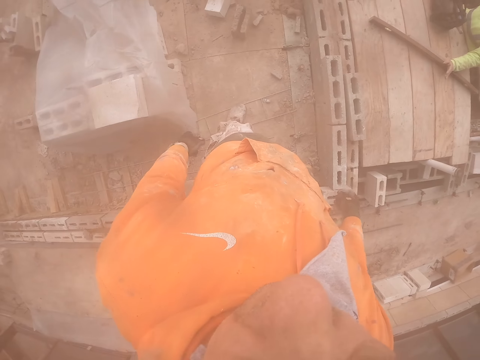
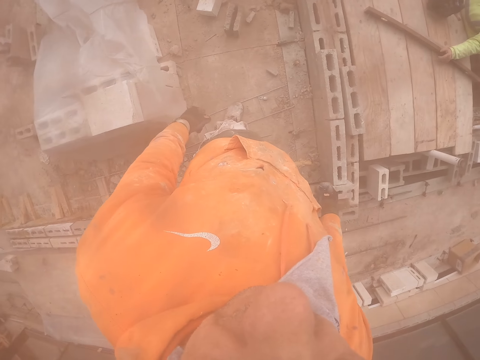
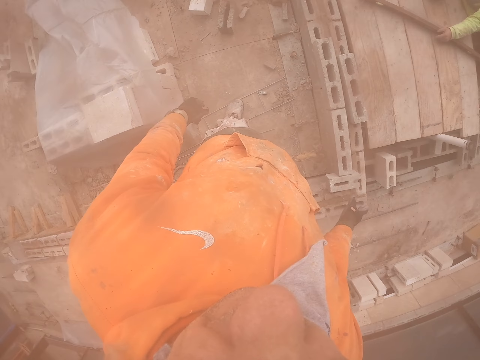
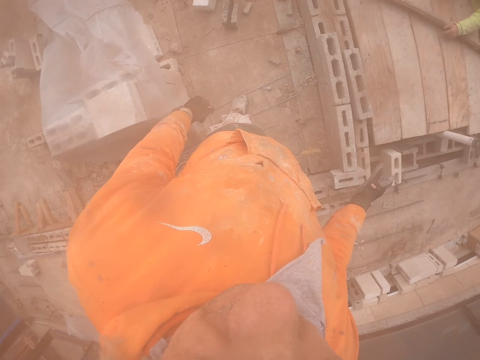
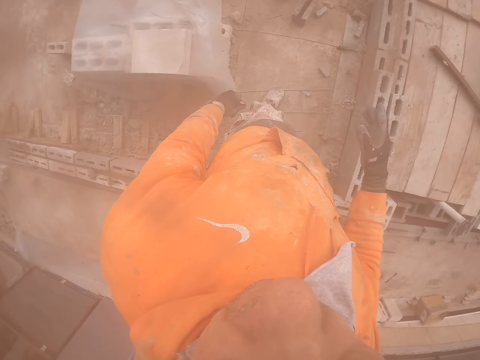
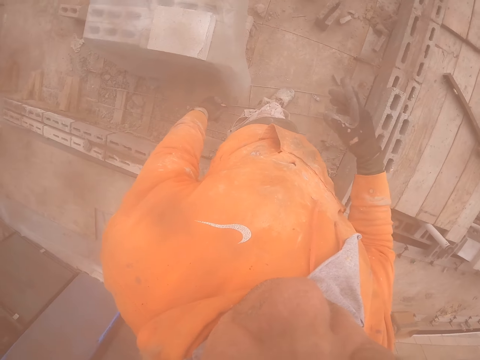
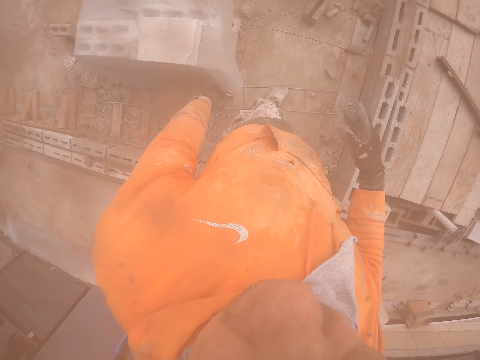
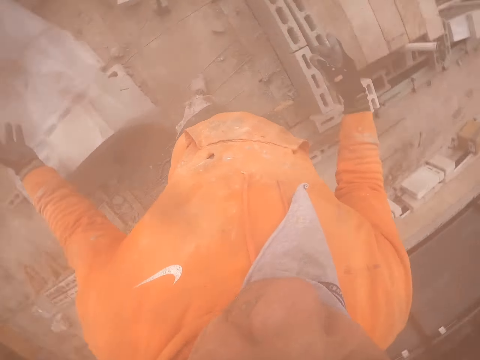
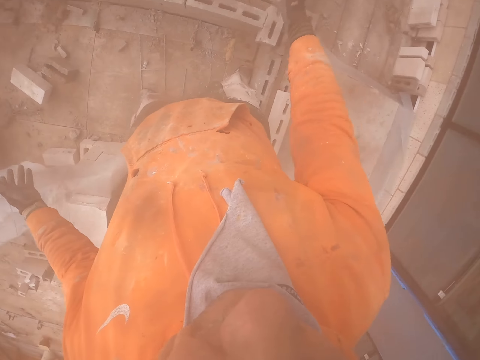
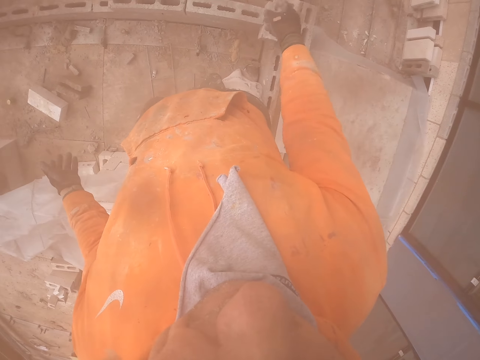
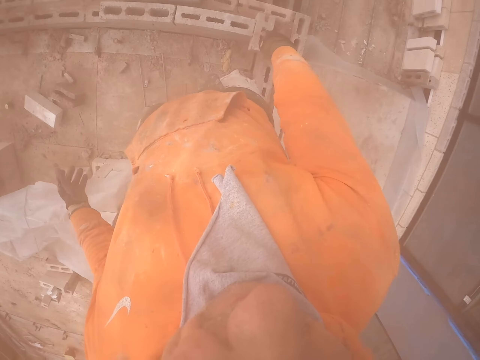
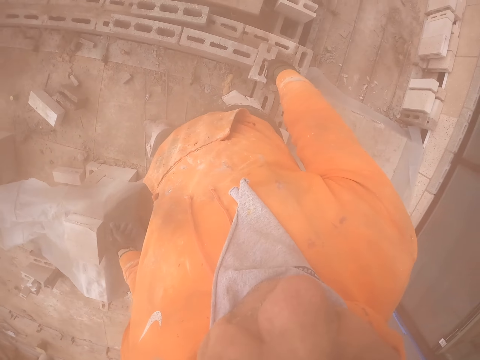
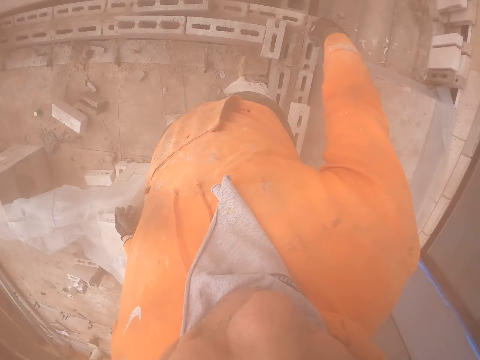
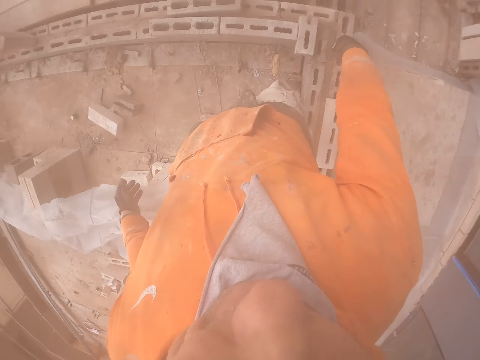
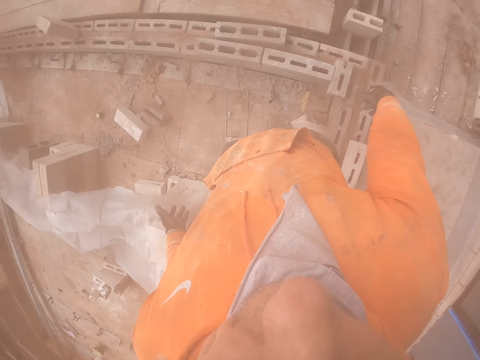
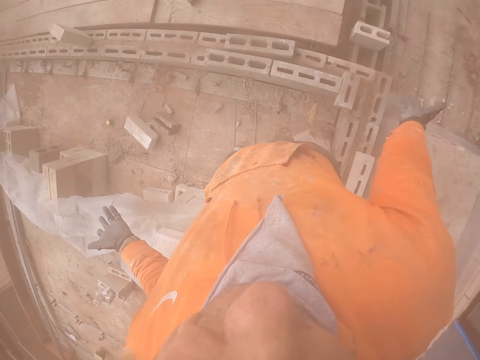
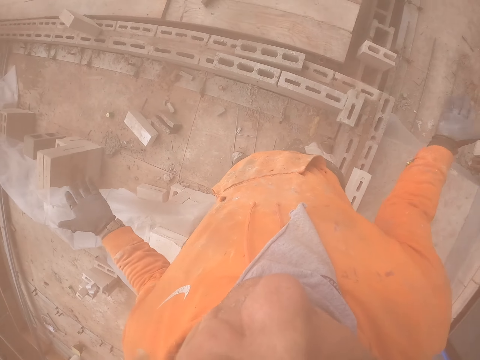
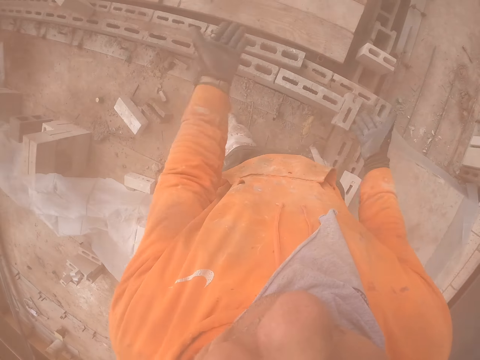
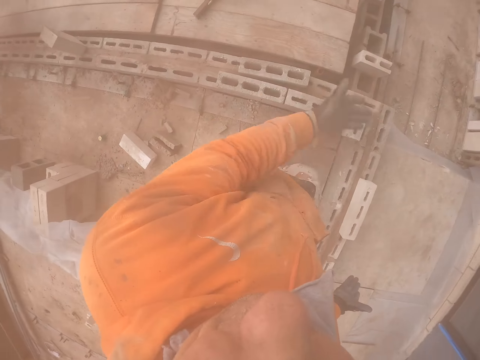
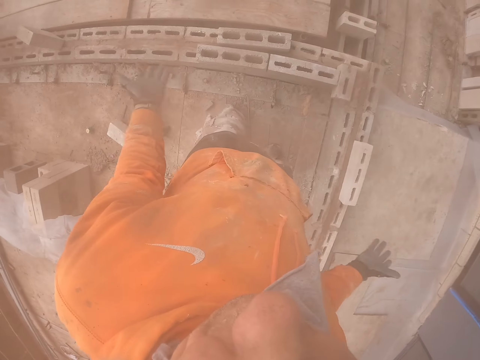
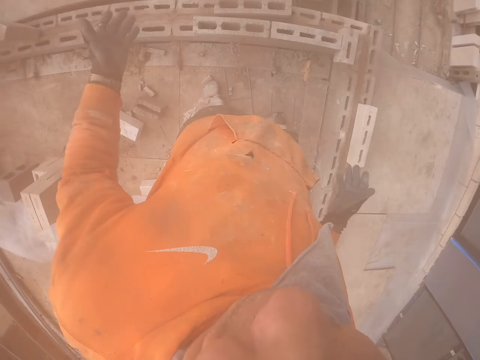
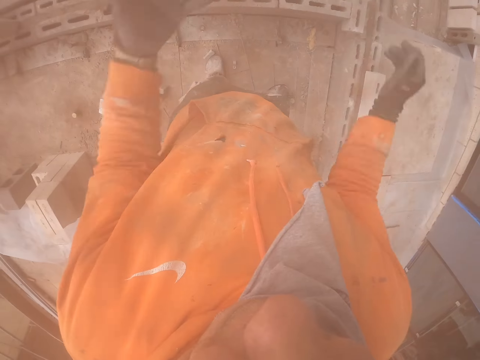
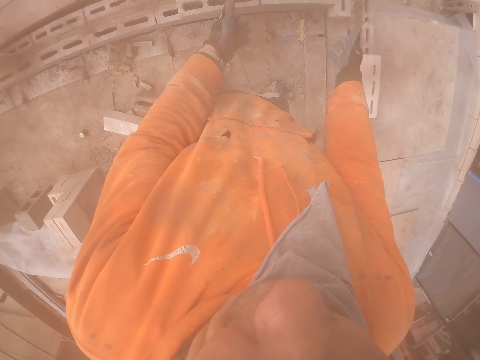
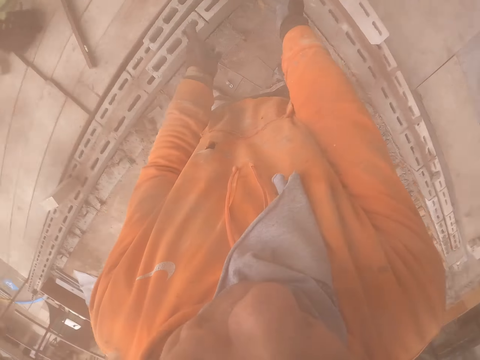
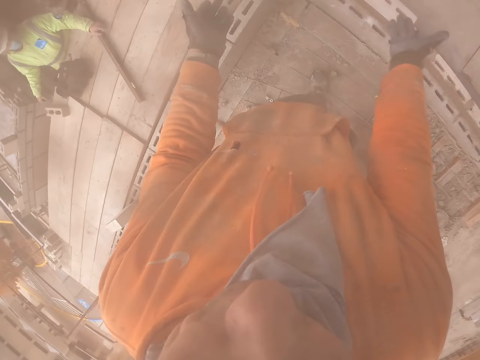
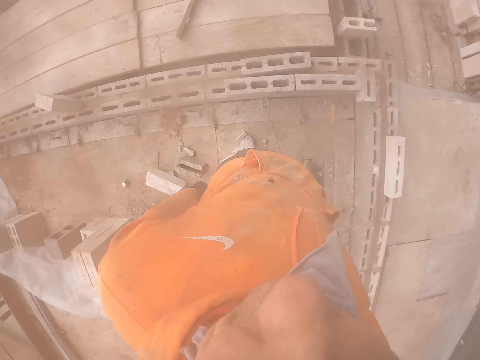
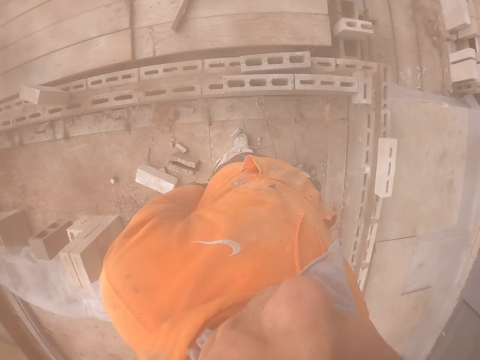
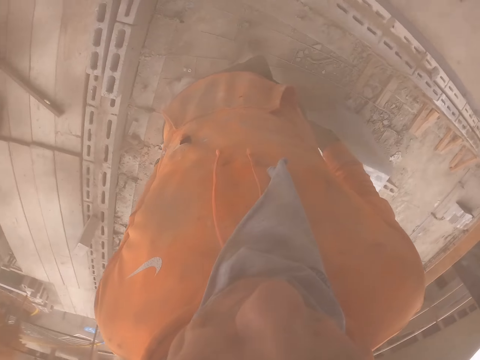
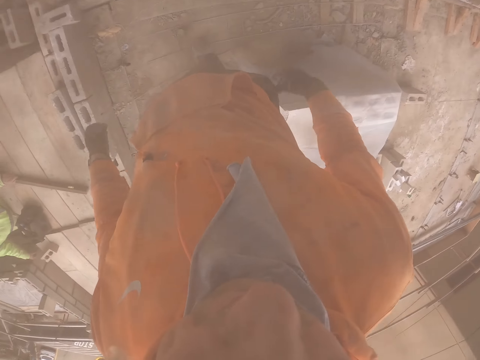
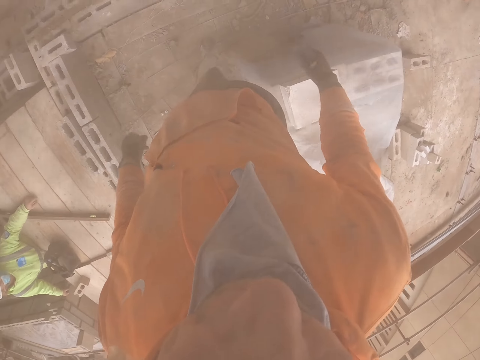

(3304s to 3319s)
The camera wearer moves his hands side to side.

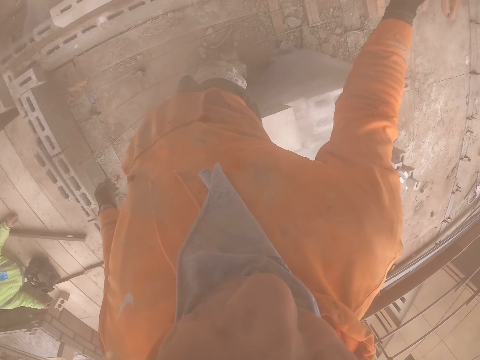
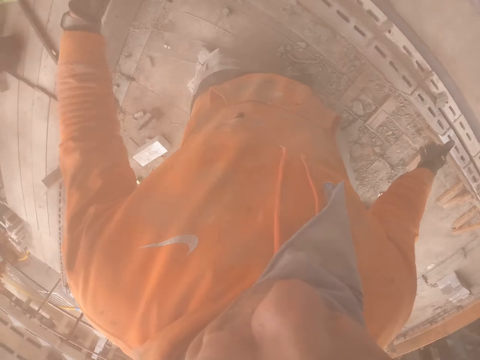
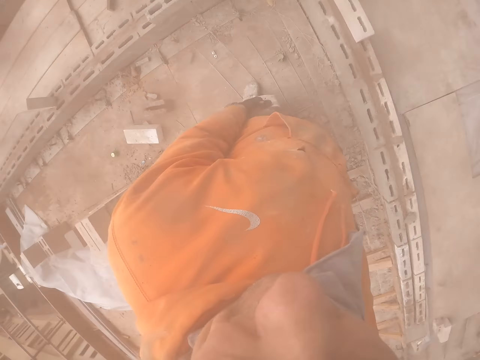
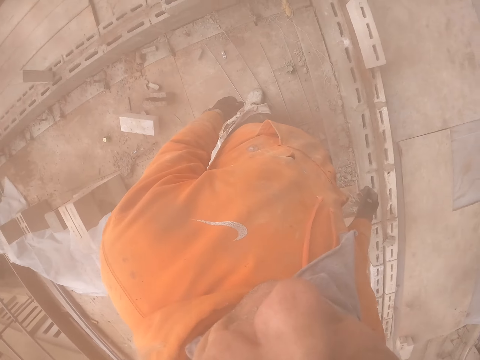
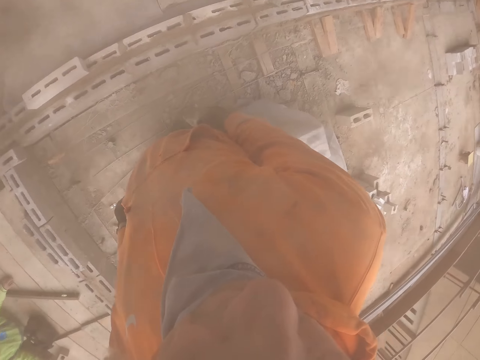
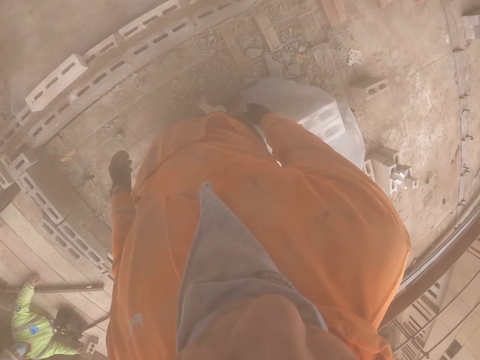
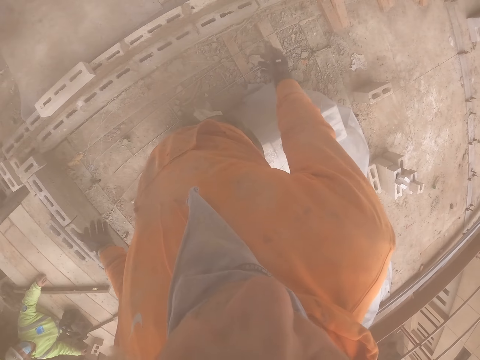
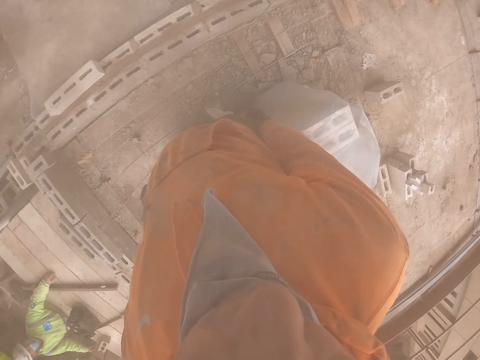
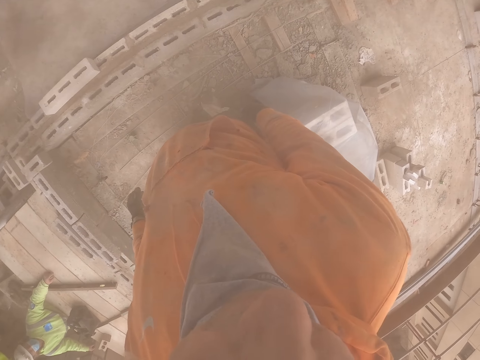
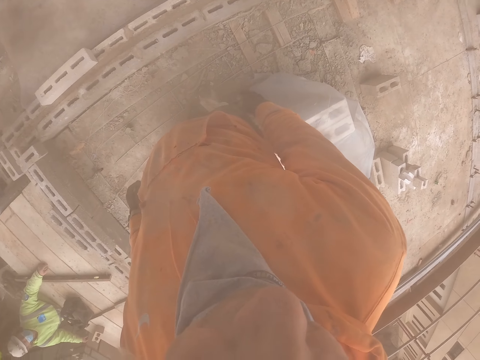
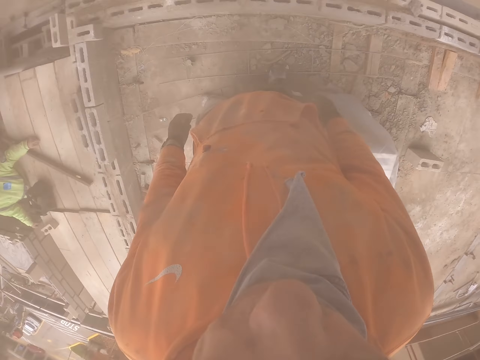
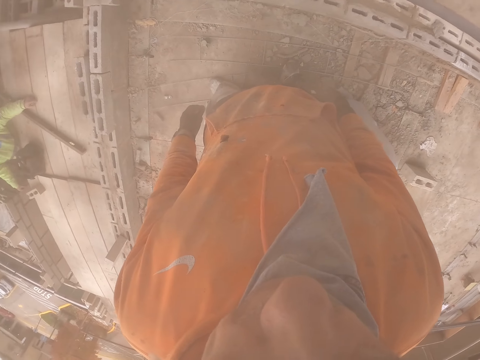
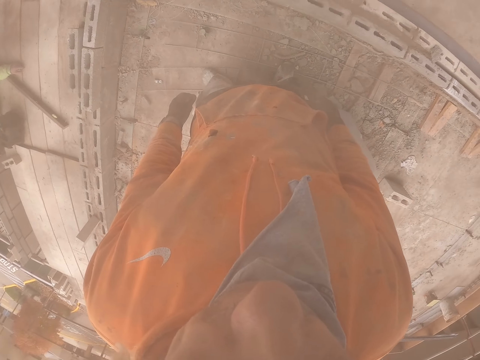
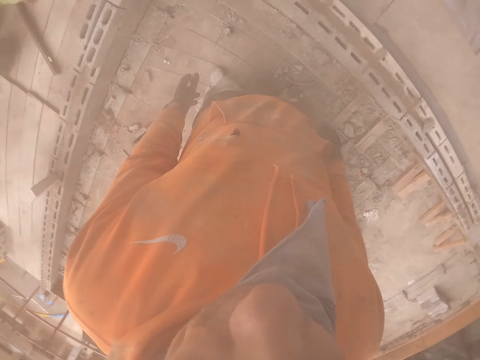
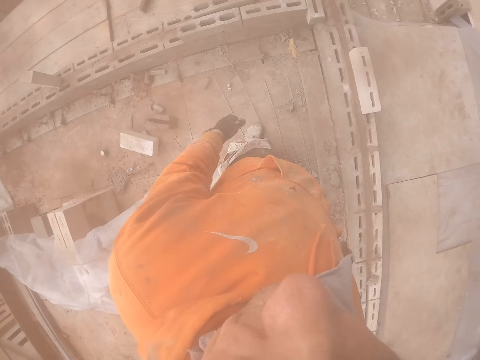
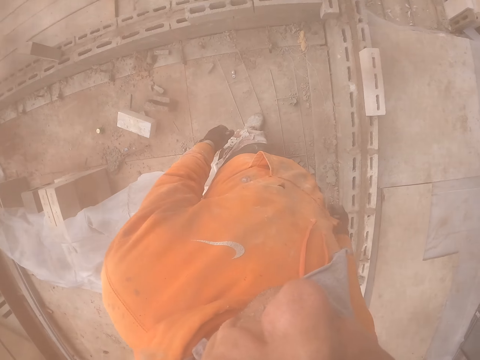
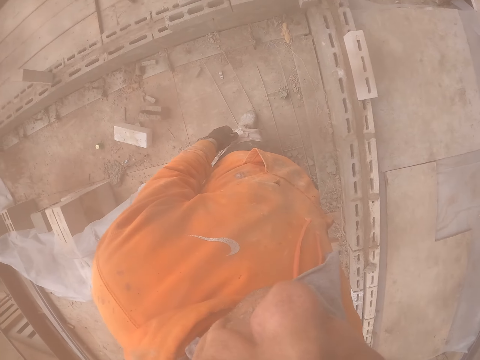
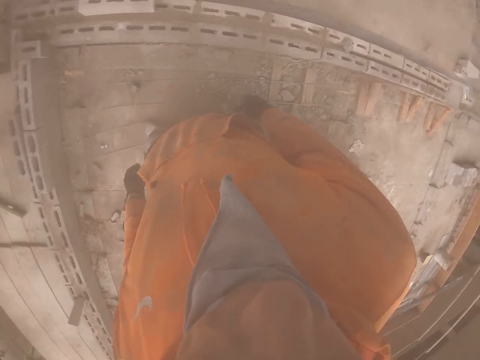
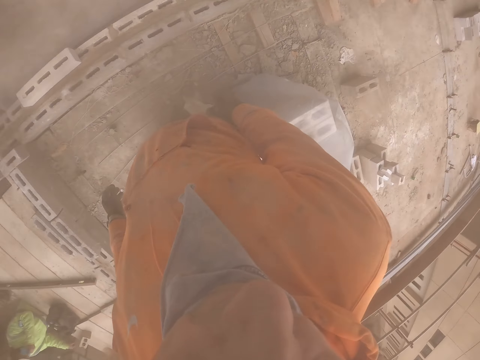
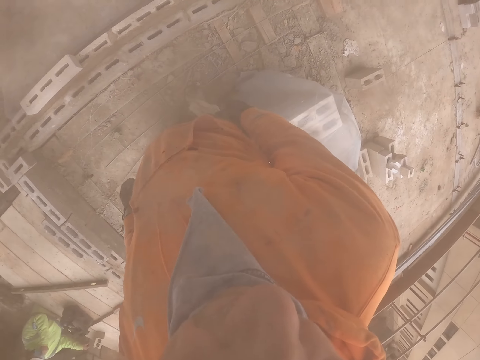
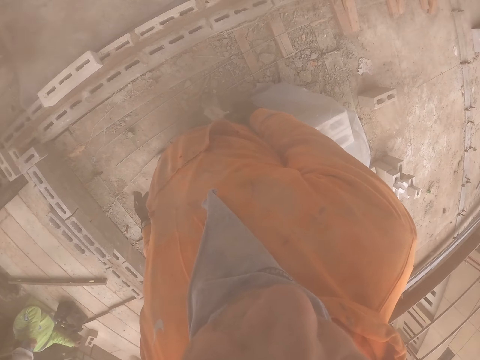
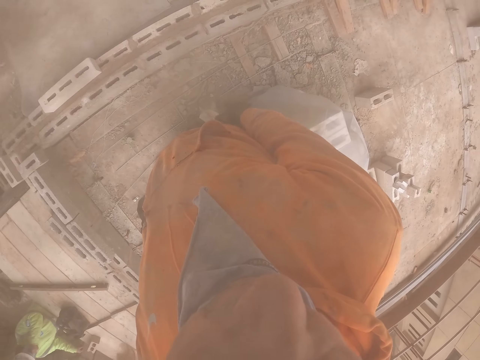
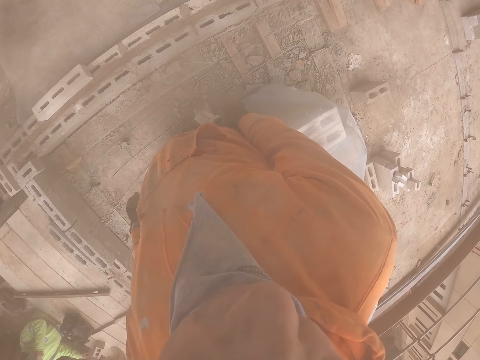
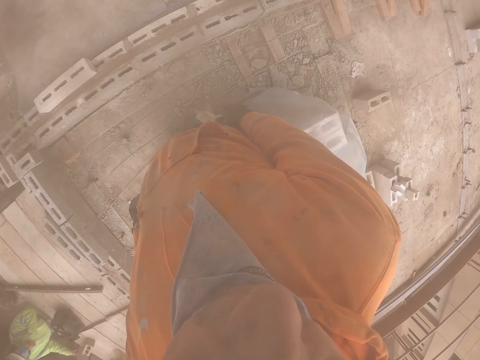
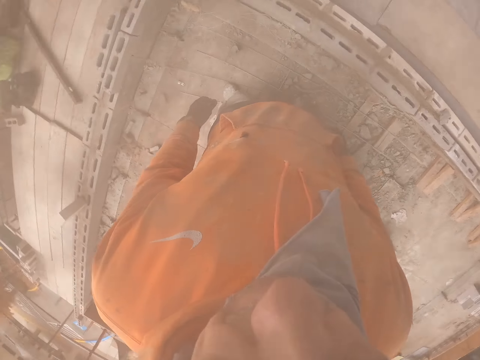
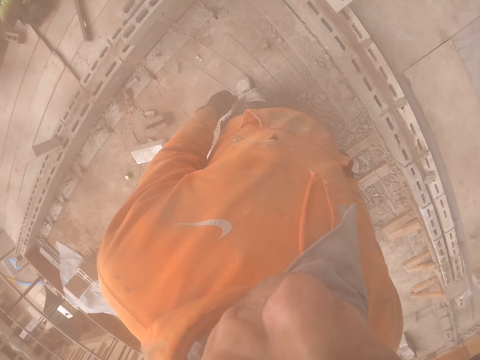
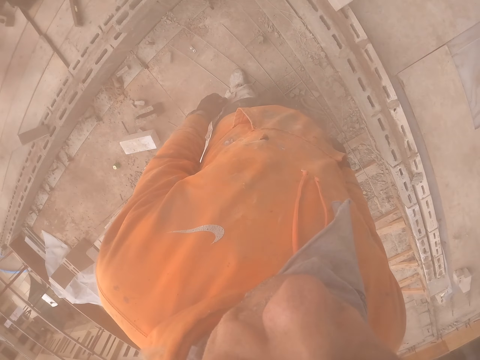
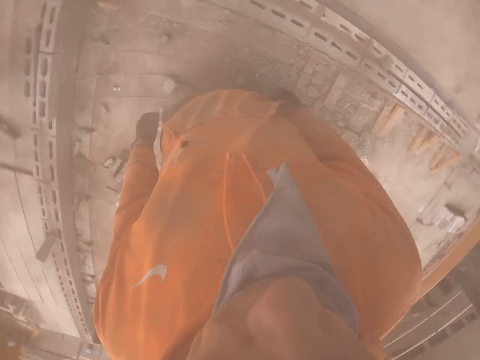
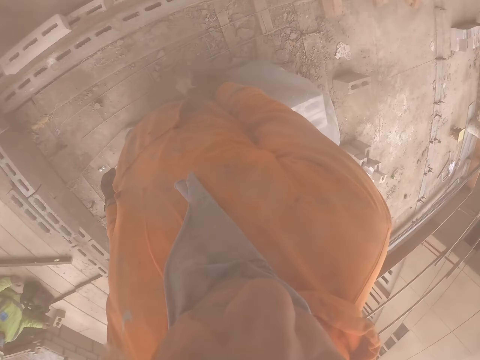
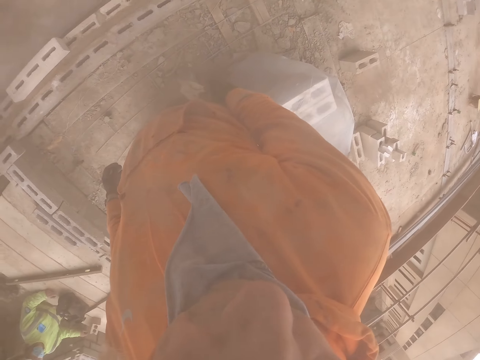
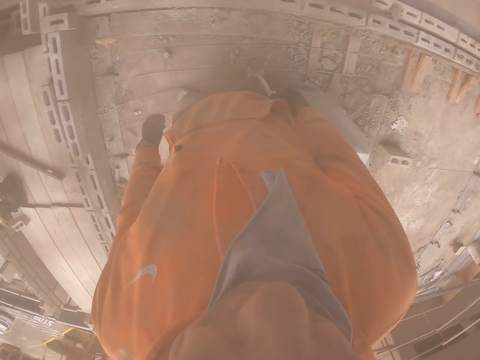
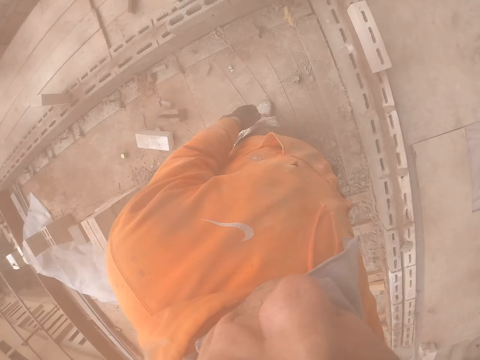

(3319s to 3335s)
The camera wearer stares at the bricks.
